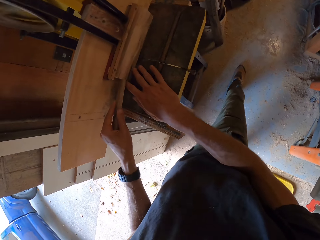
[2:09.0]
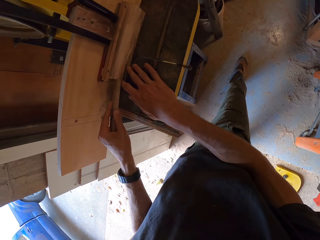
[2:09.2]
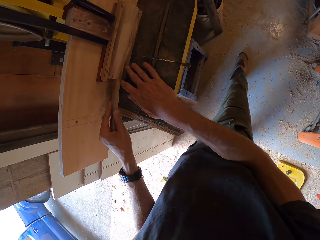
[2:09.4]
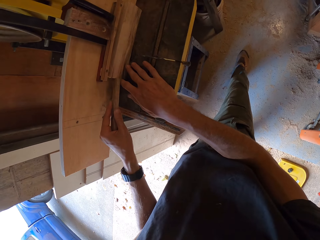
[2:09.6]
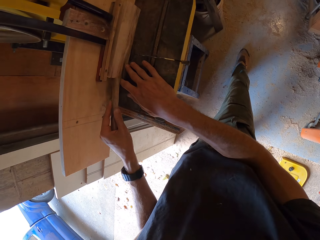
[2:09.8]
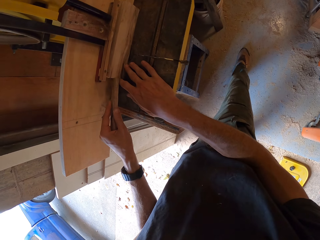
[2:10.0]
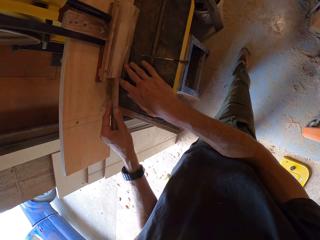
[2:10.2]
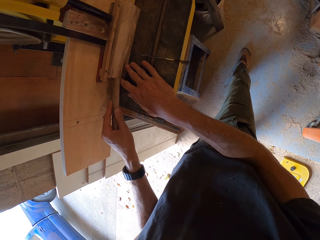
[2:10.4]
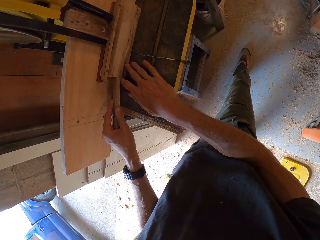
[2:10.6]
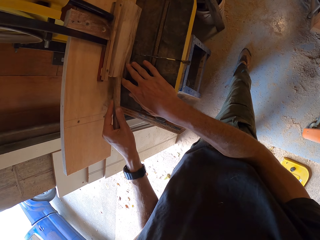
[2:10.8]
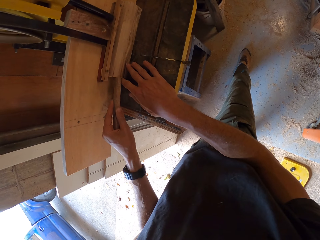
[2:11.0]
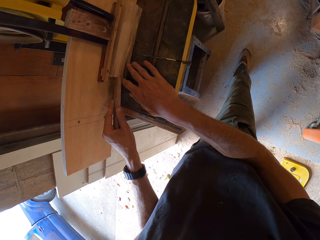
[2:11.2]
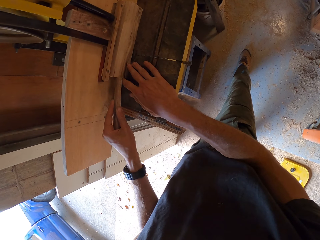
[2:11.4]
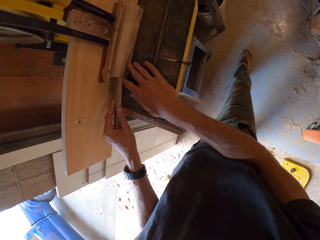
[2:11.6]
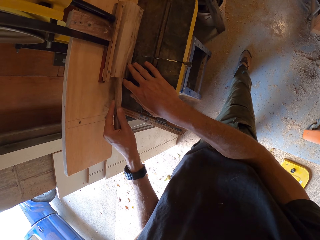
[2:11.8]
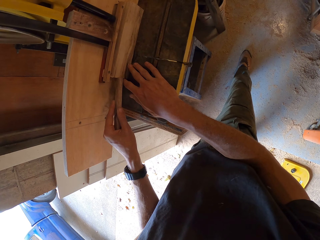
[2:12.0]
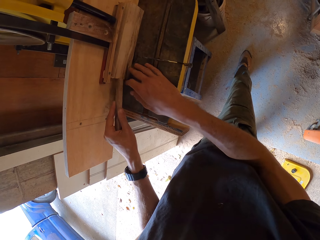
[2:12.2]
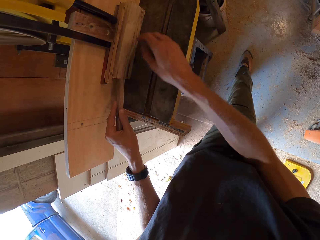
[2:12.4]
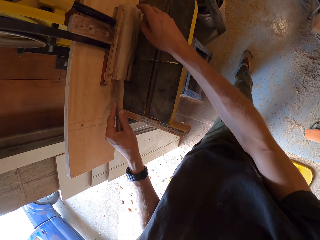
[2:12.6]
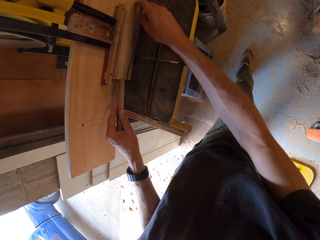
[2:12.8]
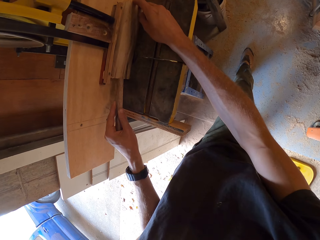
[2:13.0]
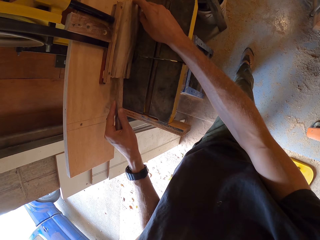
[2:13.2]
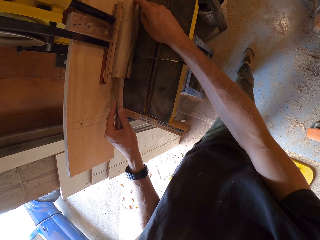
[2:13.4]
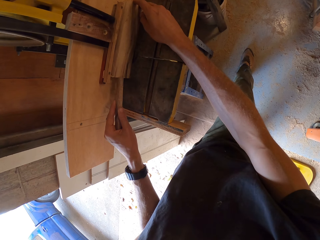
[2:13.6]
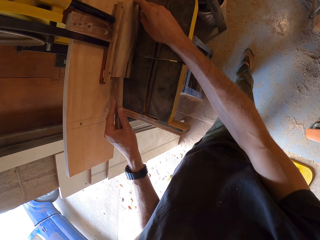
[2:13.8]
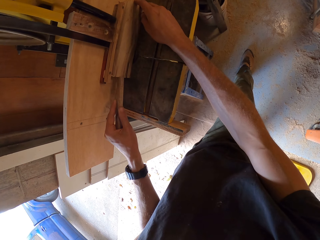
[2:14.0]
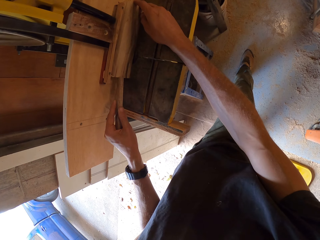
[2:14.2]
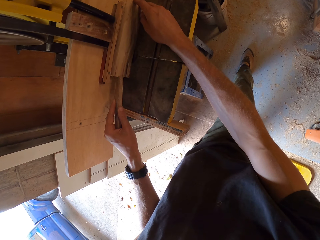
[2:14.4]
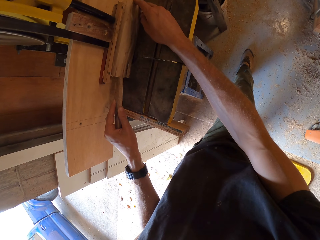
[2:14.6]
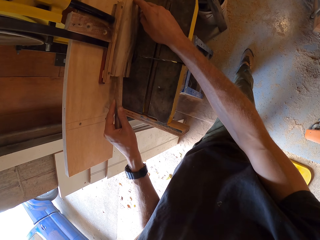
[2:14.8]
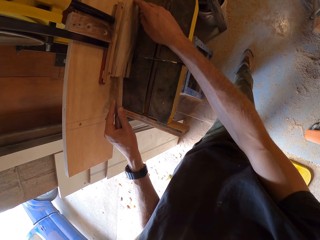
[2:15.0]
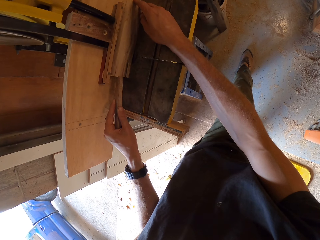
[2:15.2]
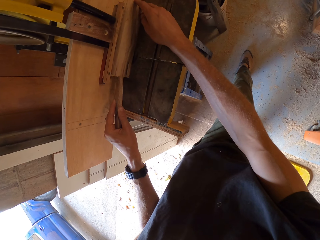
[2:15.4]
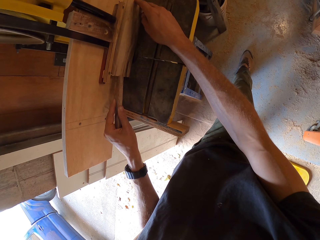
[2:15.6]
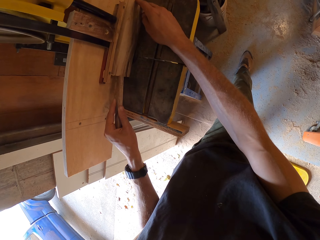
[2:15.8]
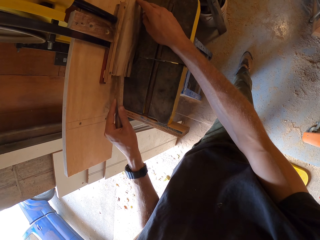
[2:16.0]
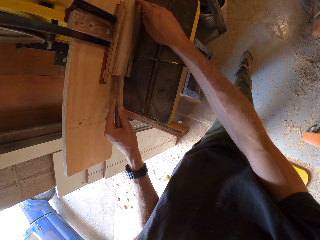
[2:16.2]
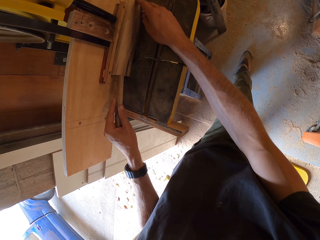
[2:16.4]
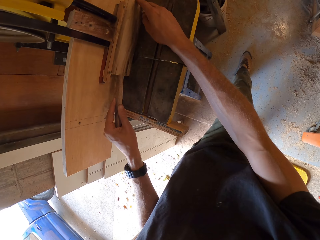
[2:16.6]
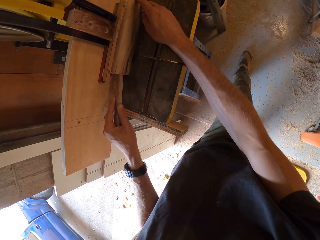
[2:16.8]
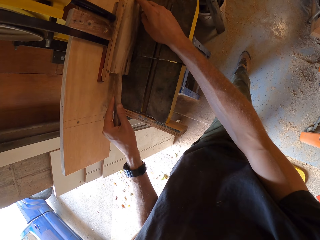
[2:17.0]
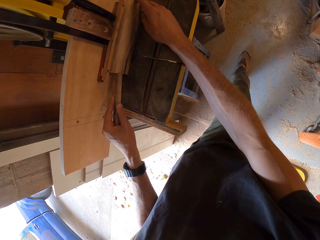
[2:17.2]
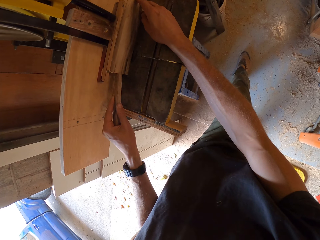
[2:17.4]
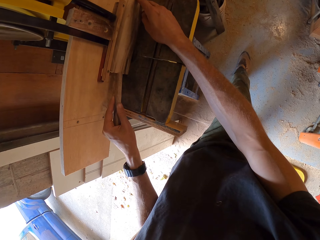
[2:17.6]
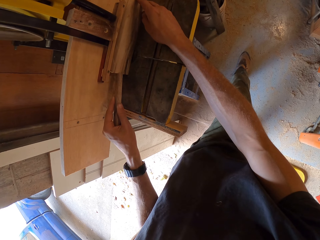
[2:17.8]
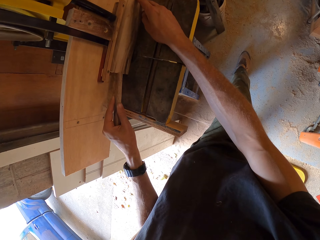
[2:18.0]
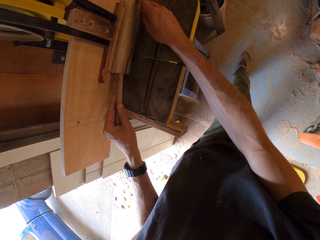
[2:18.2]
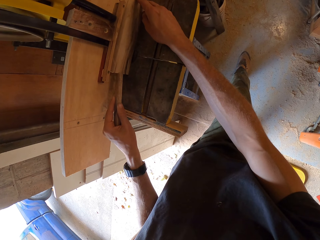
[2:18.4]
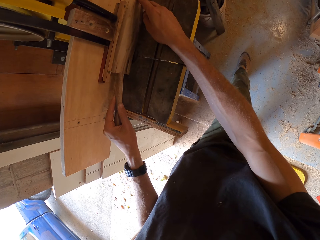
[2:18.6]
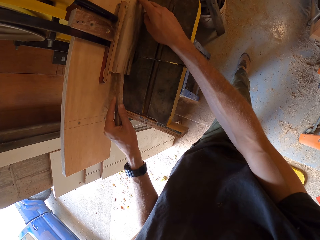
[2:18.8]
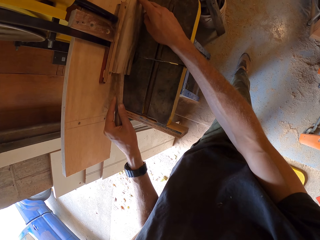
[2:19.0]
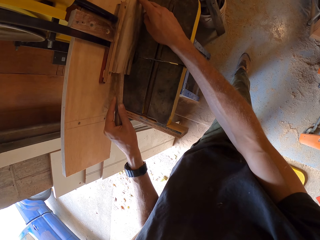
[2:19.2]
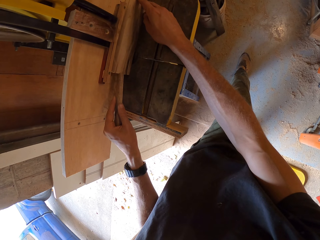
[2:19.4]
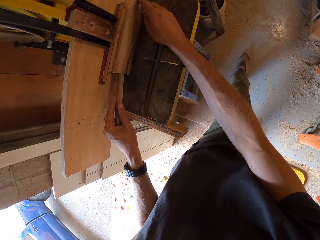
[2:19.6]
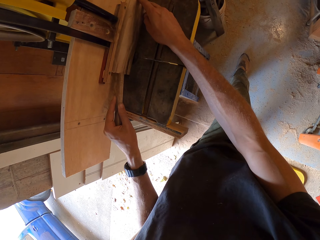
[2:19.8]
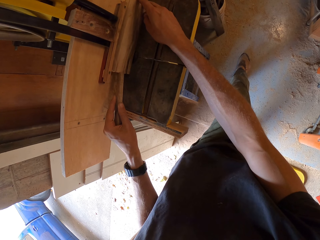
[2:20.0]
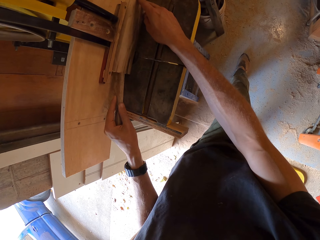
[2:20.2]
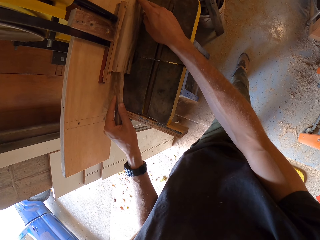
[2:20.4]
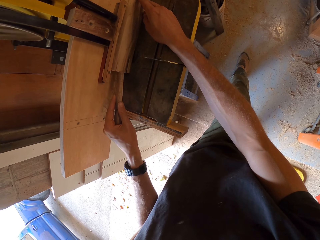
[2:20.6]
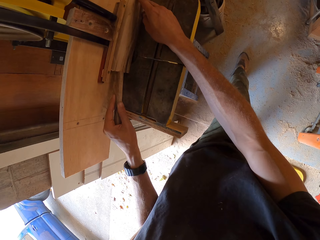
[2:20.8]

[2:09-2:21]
The camera wearer holds the piece of wood. They saw the piece of wood on the band saw with the stick. They swing a hand. They hold the piece of wood.

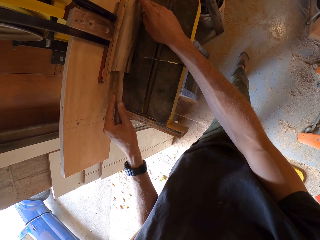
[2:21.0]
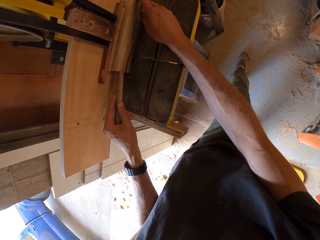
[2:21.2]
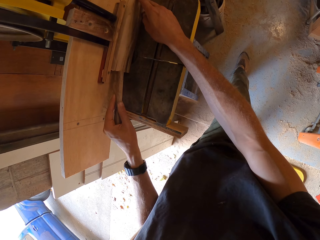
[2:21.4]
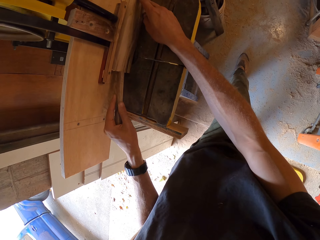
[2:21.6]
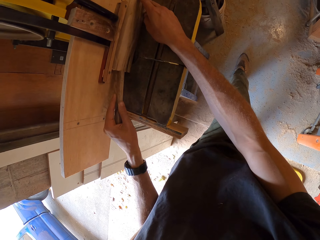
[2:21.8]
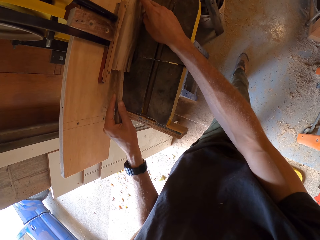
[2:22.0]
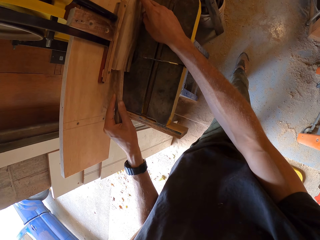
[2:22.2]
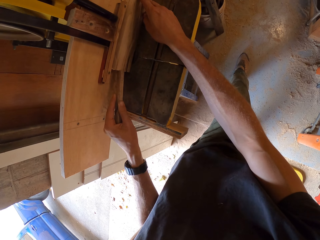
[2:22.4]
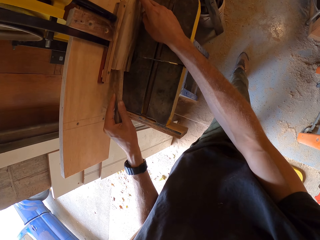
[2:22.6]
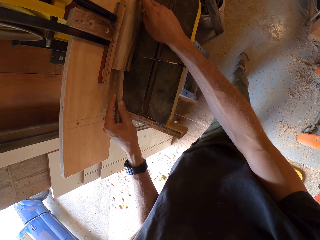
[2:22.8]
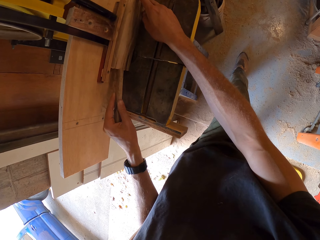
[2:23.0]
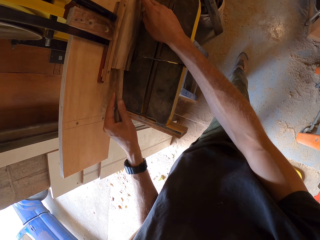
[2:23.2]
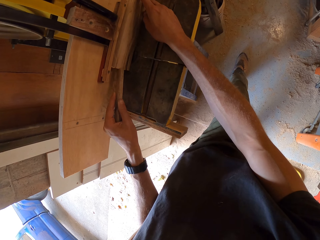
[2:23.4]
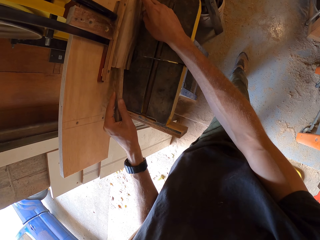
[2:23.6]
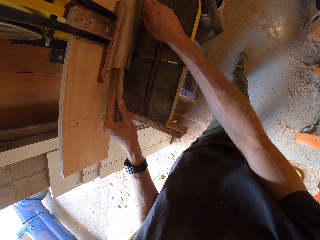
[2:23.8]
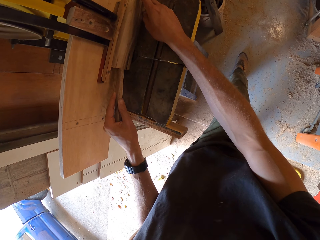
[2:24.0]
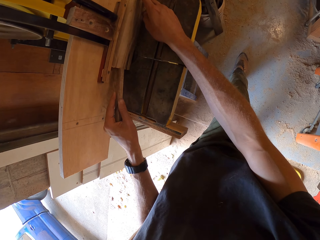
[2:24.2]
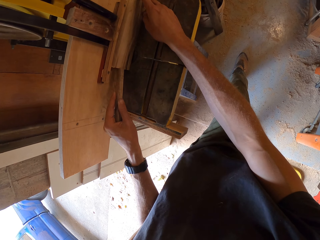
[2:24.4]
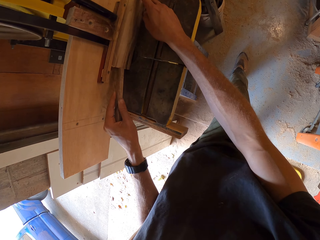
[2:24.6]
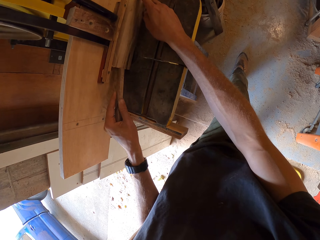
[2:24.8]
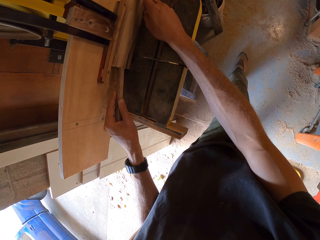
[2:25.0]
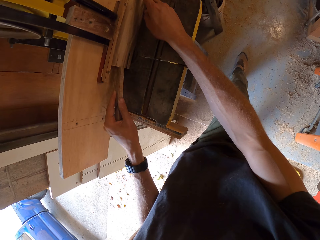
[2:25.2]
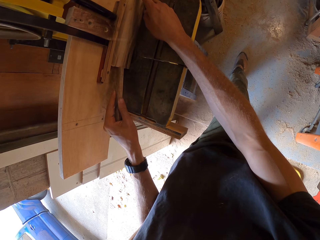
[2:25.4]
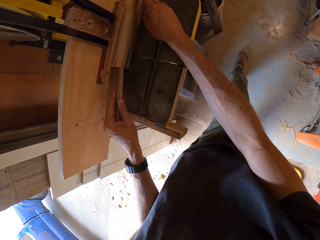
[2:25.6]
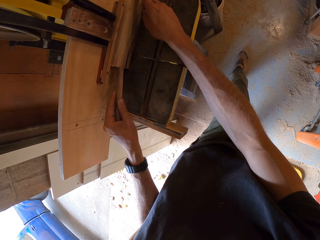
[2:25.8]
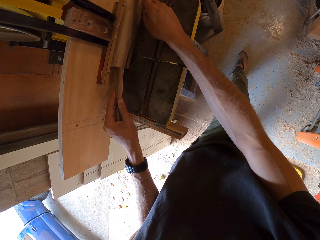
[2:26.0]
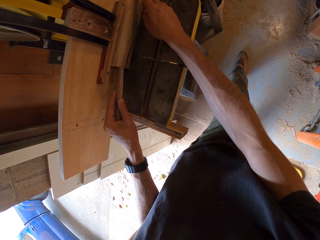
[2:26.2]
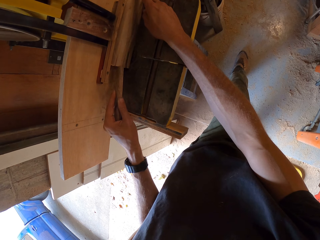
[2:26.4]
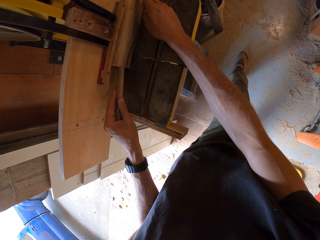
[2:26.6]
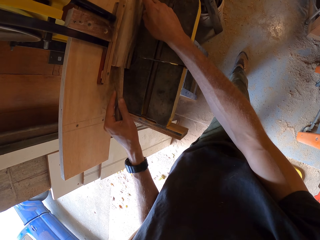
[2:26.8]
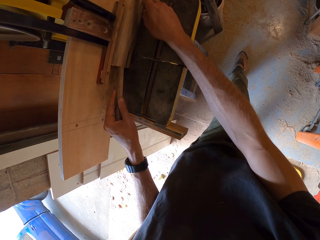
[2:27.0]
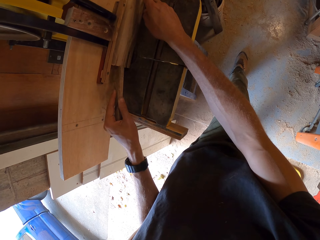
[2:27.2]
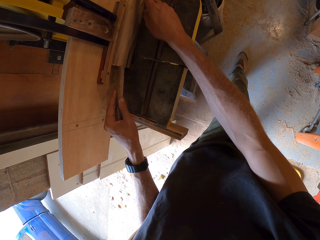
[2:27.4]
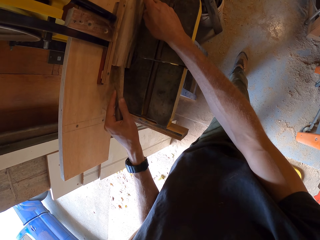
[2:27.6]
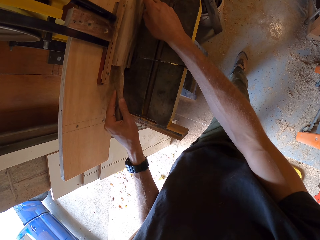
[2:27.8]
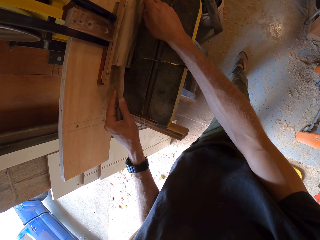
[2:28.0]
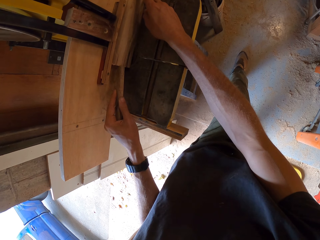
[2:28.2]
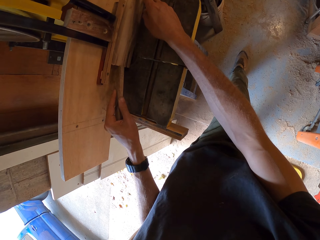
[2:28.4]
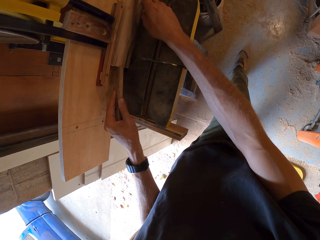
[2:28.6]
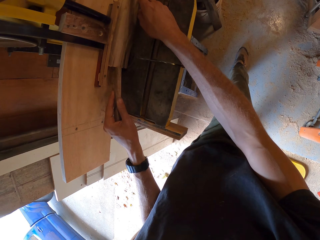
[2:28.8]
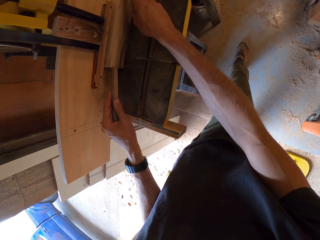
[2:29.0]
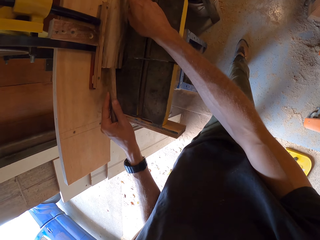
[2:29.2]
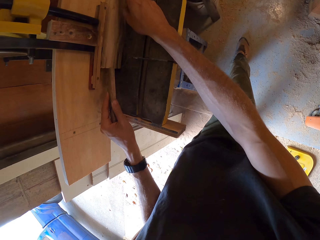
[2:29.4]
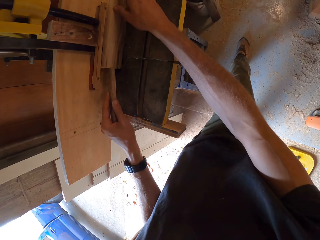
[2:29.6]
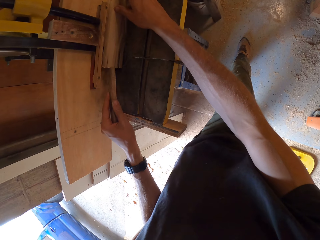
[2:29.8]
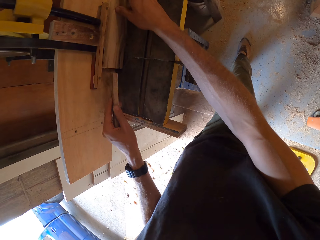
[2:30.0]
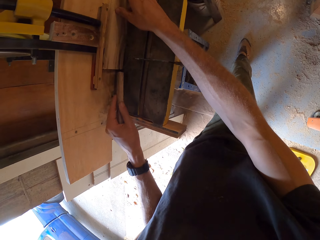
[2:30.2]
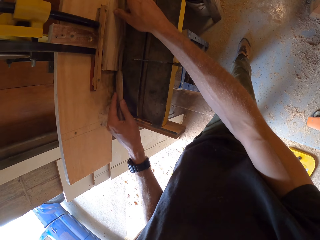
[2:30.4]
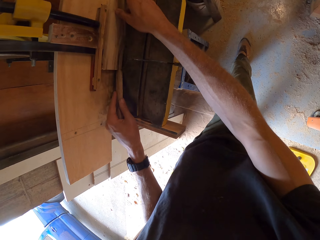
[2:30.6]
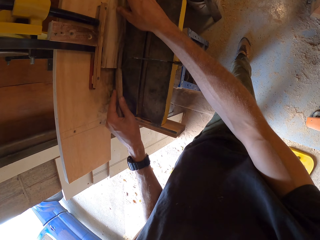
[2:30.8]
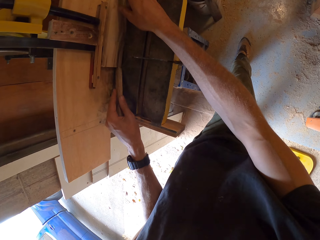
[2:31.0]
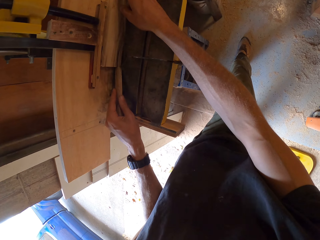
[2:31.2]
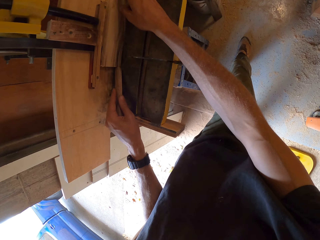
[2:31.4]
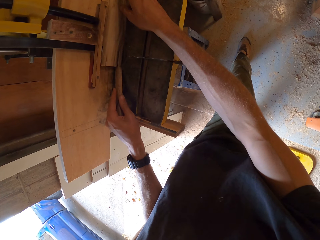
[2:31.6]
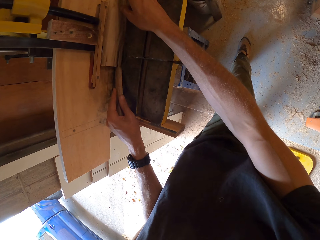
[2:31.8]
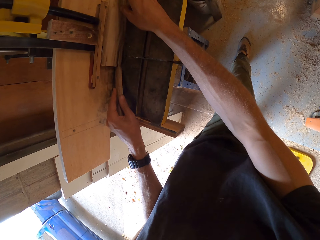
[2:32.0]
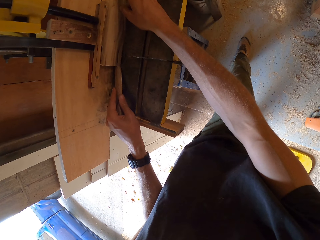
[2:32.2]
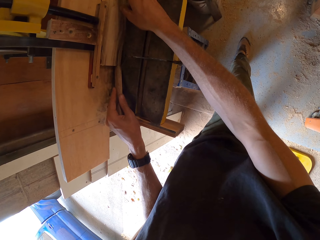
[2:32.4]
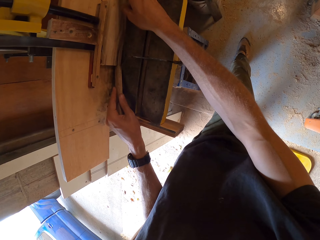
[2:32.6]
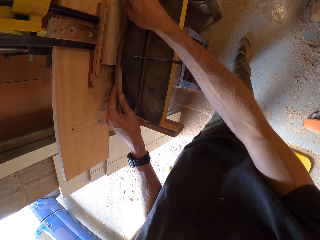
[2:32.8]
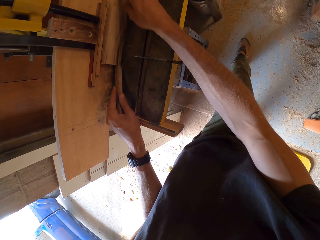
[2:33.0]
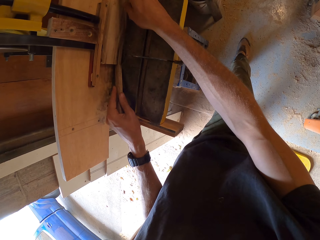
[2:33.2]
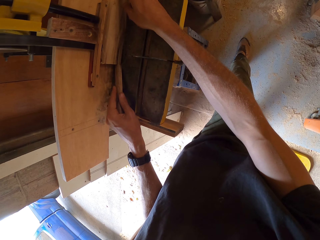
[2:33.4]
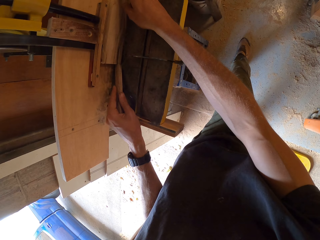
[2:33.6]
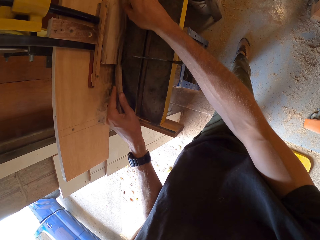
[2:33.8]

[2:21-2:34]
The camera wearer swings a hand. They hold the wood using a piece of wood.
